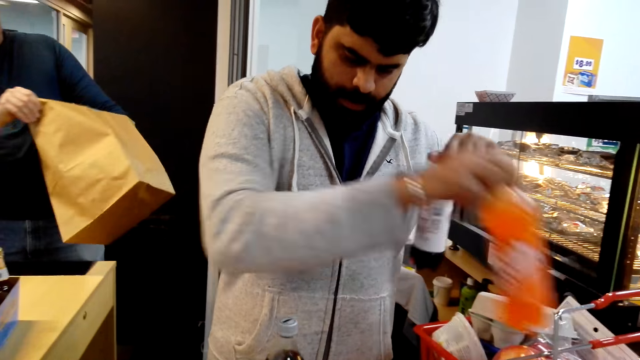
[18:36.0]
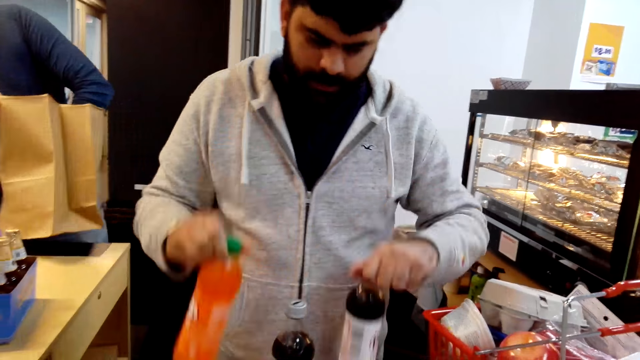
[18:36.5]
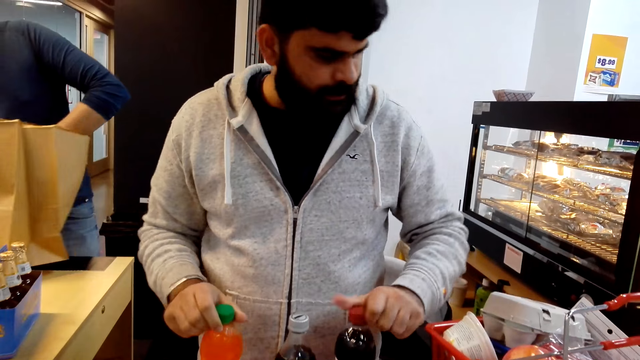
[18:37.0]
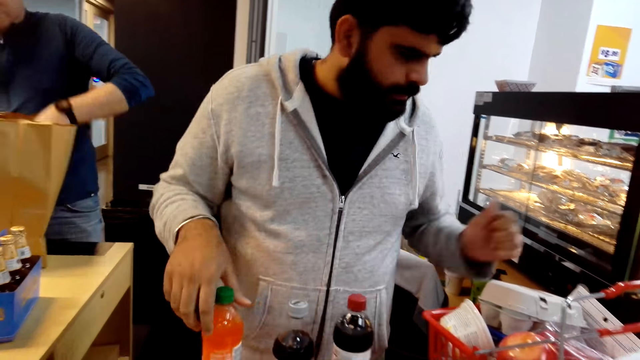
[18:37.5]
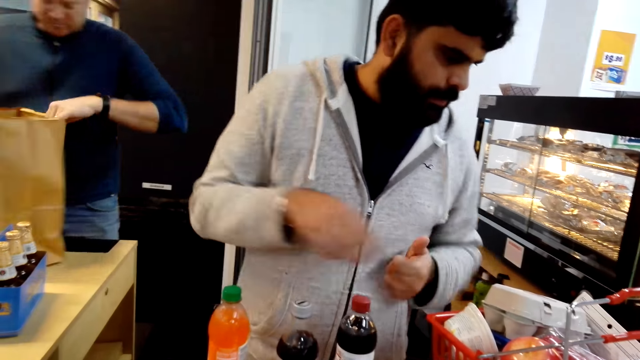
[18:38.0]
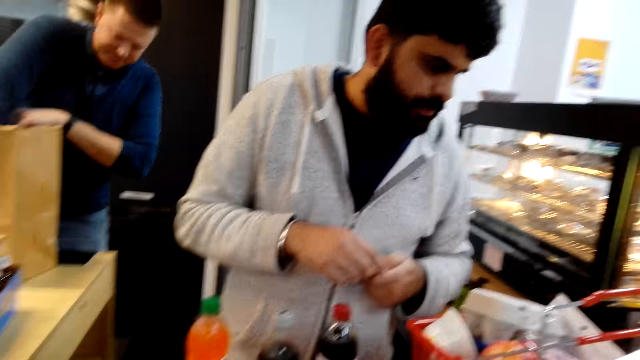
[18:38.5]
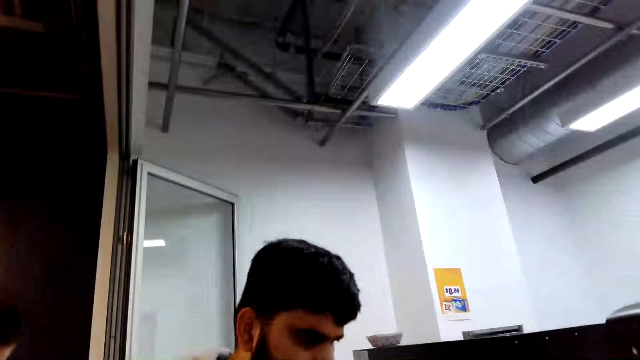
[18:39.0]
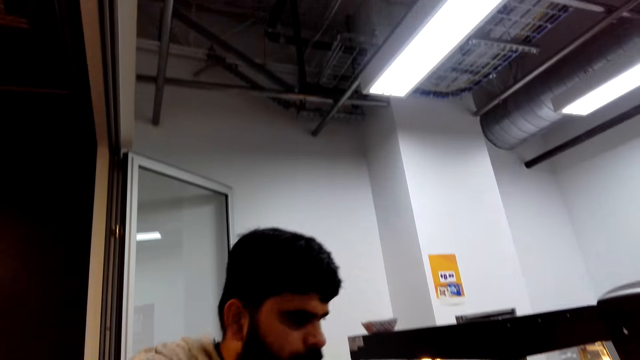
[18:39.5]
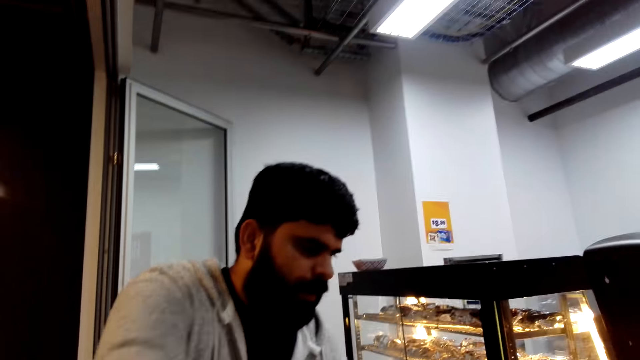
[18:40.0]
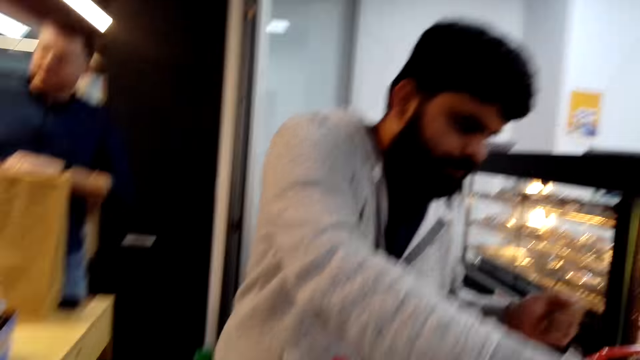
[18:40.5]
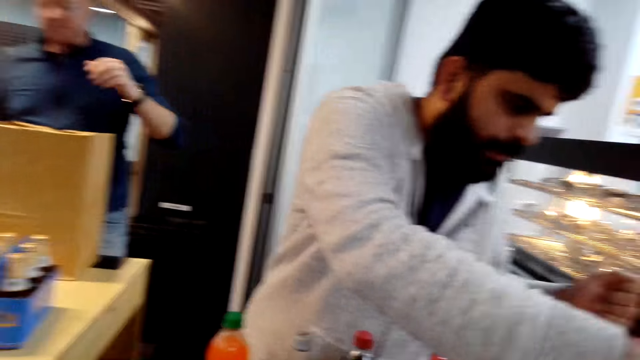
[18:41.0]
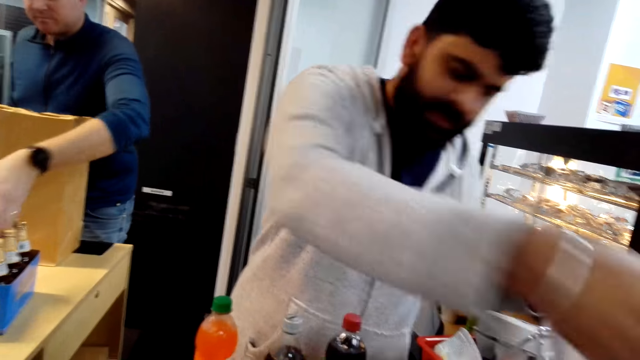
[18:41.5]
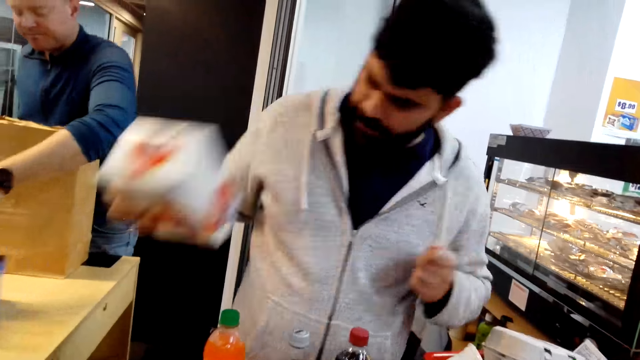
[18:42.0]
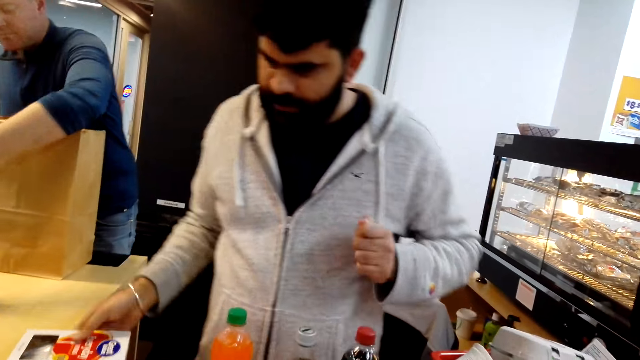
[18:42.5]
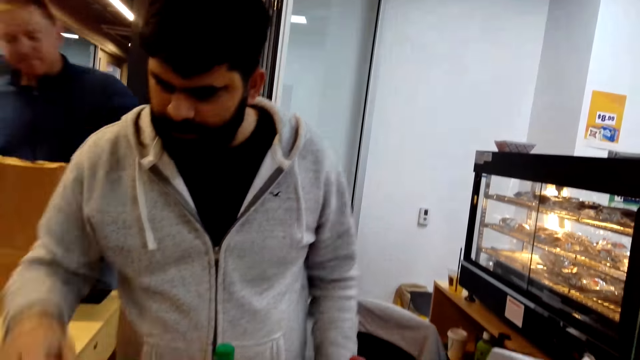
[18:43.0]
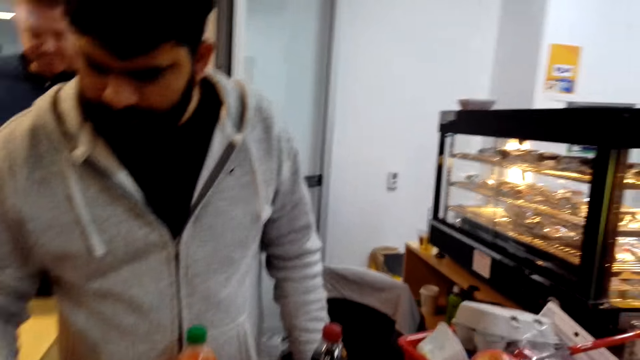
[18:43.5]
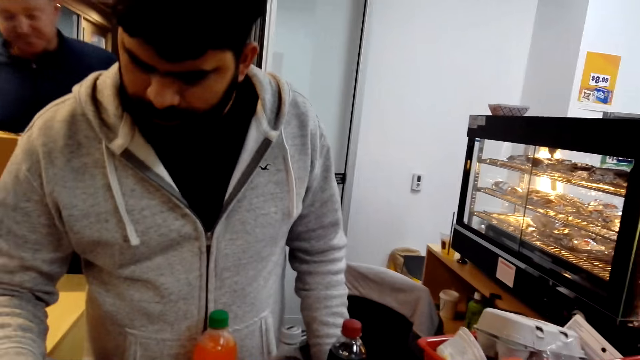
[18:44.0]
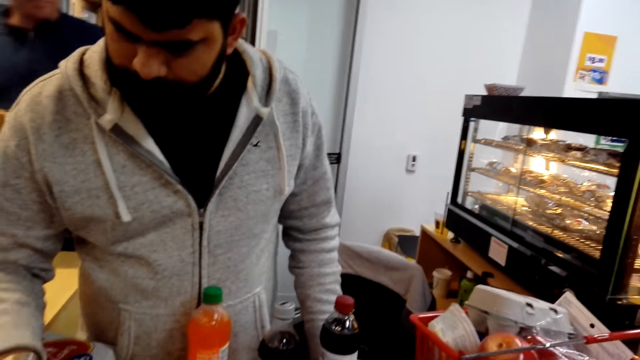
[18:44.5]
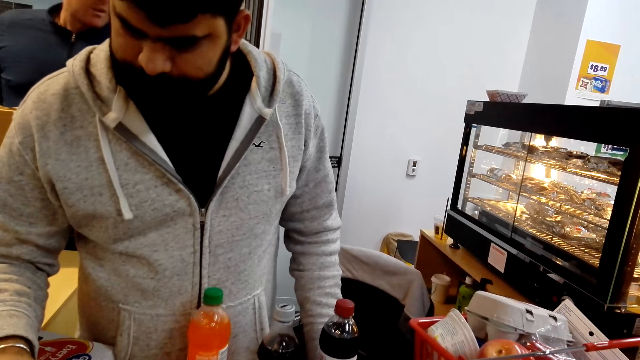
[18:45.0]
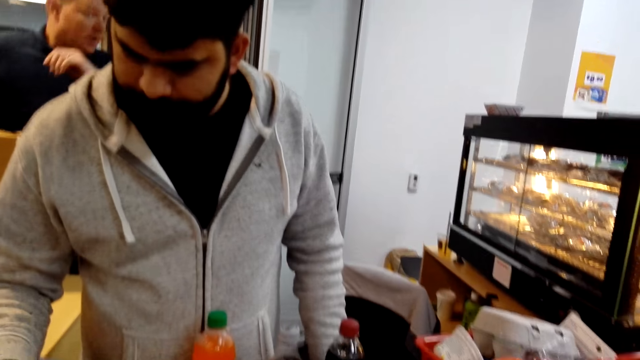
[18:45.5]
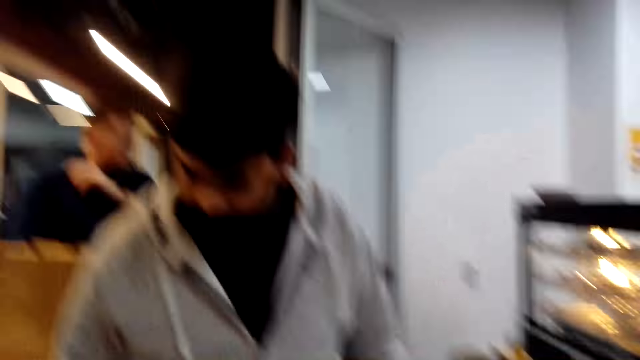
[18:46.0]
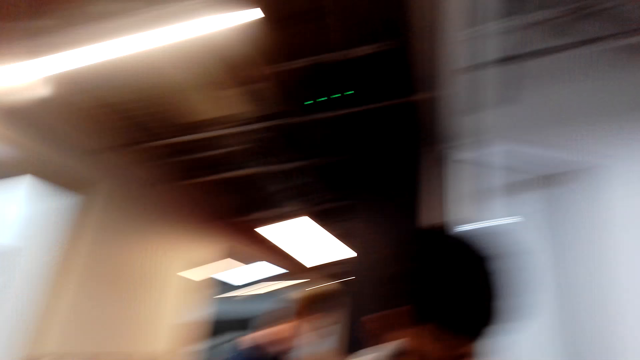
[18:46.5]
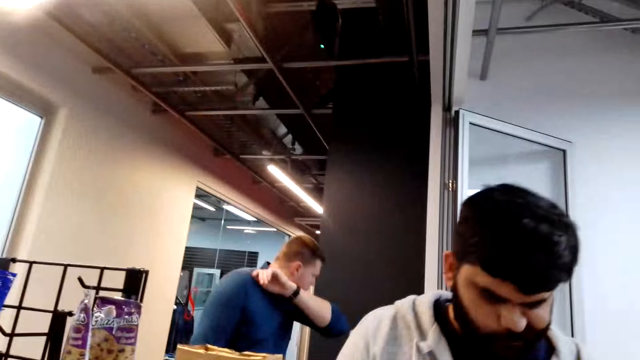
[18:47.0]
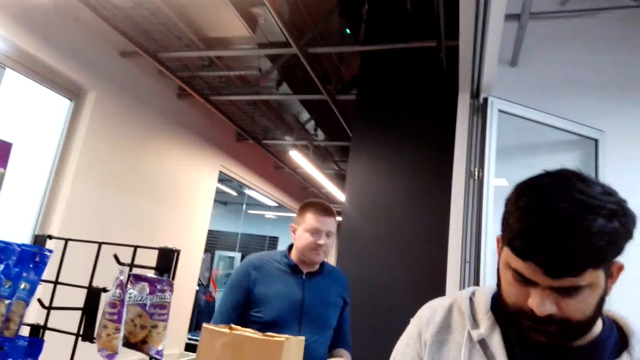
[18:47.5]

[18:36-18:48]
A man moves items in the counter. Another man puts items in a paper bag. The first man moves items in the counter. He interacts with the camera wearer.

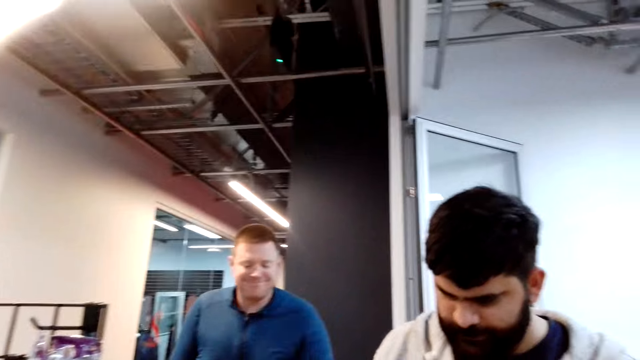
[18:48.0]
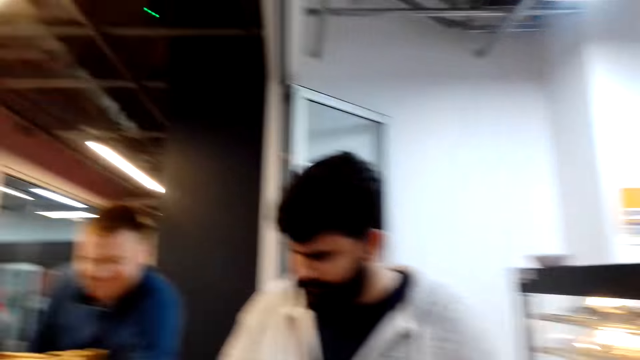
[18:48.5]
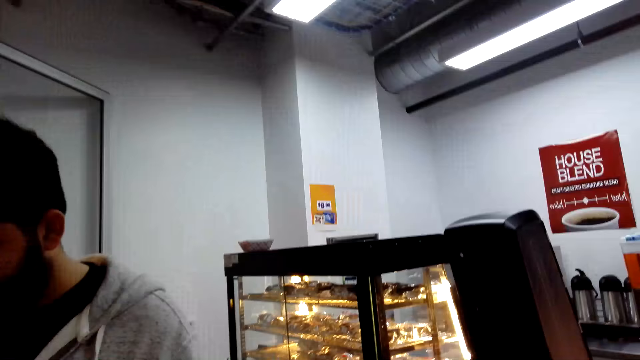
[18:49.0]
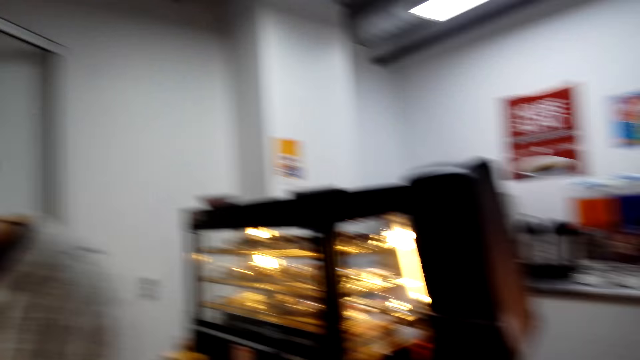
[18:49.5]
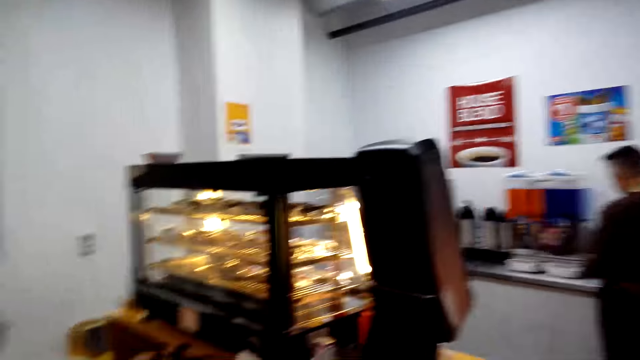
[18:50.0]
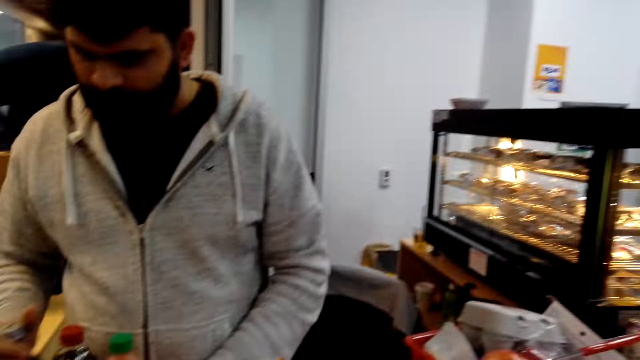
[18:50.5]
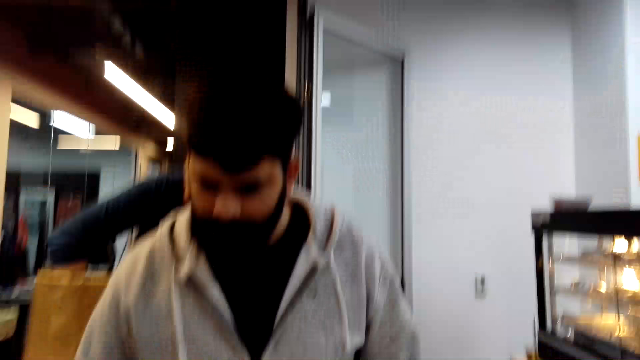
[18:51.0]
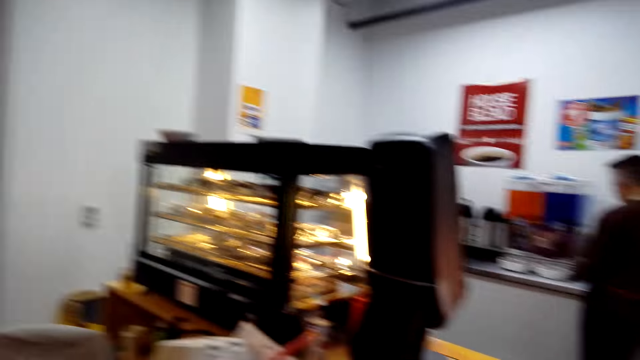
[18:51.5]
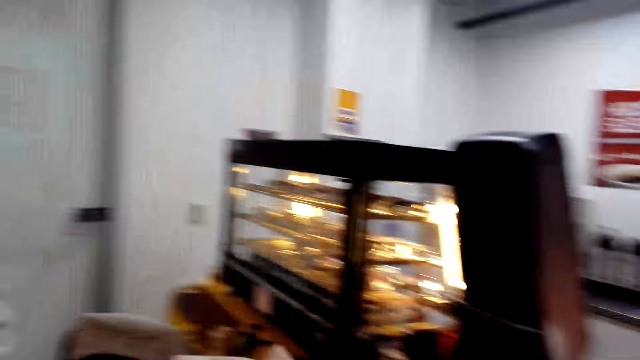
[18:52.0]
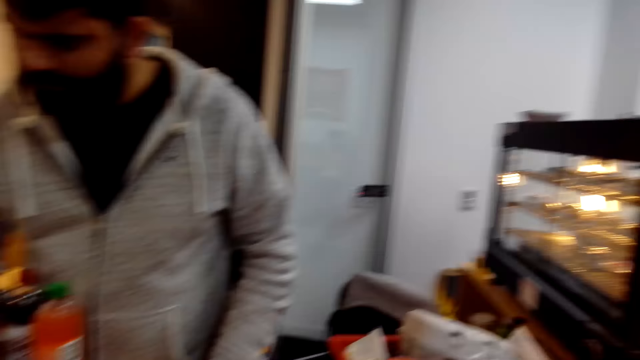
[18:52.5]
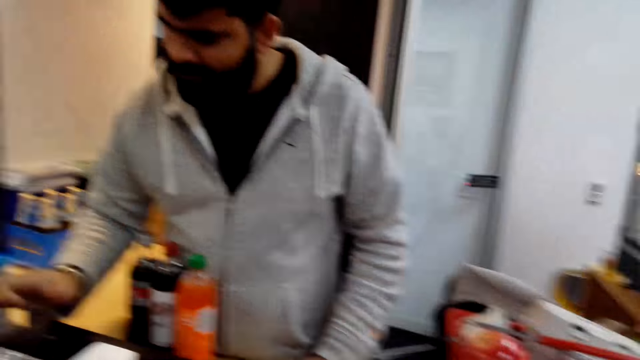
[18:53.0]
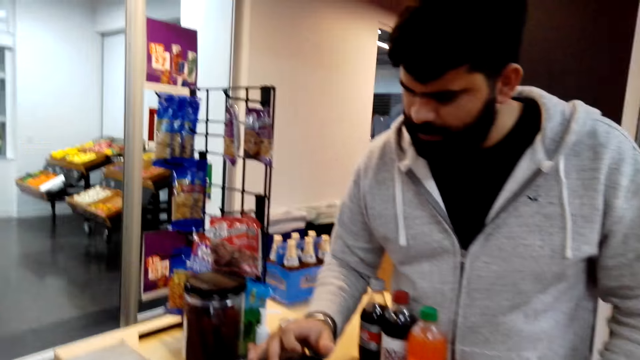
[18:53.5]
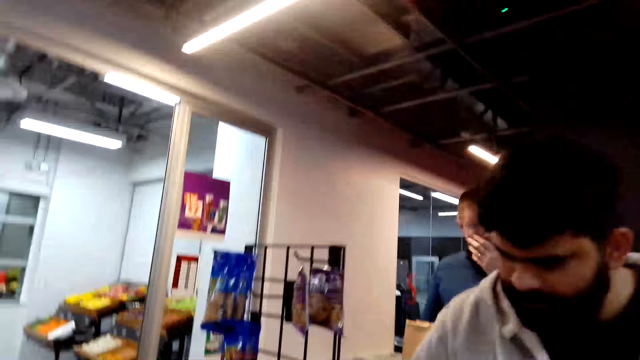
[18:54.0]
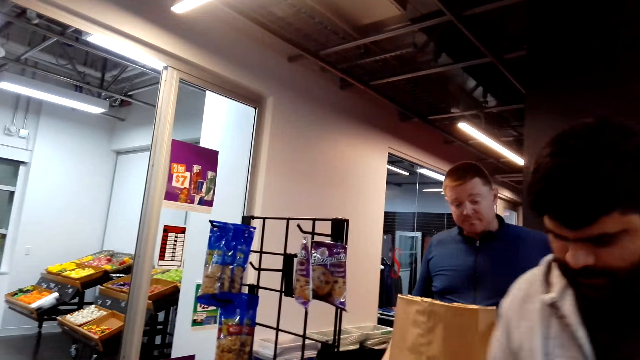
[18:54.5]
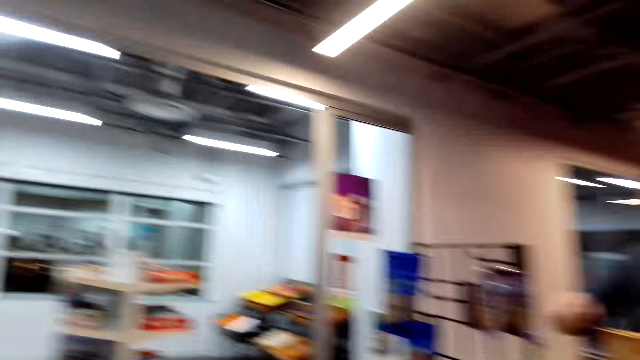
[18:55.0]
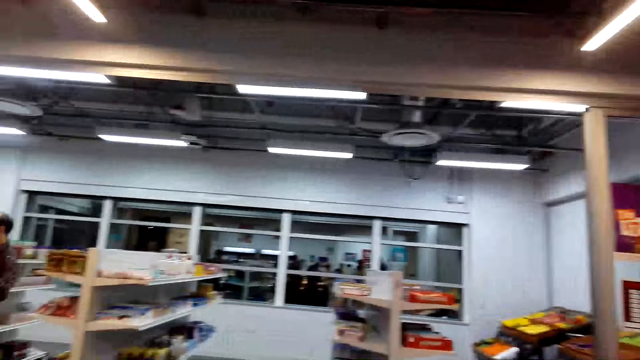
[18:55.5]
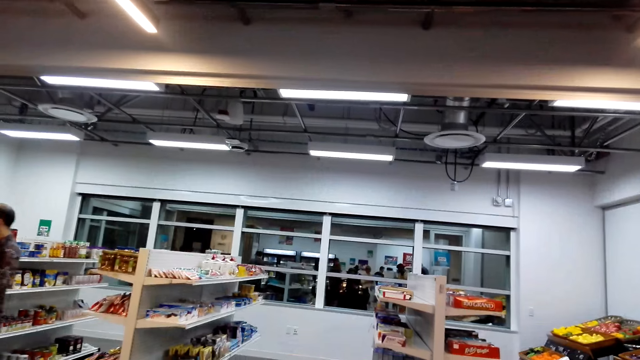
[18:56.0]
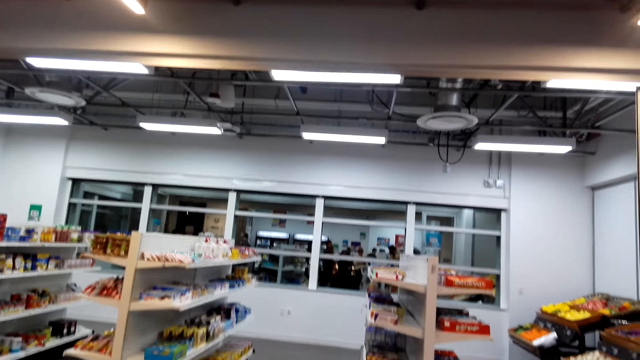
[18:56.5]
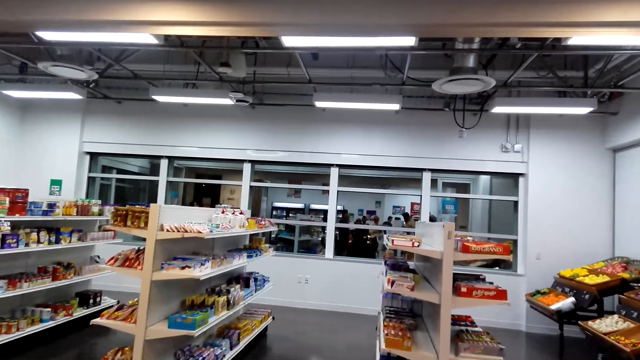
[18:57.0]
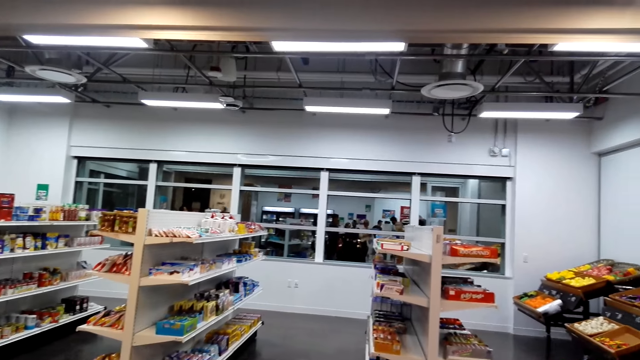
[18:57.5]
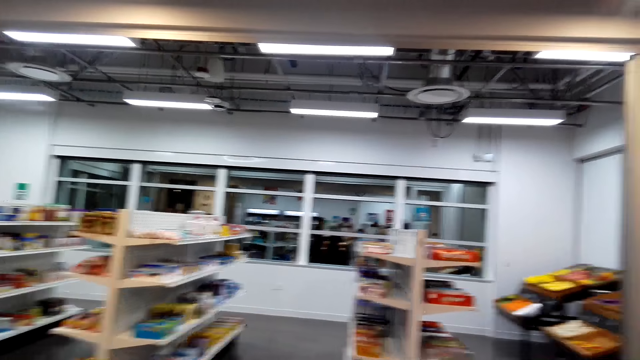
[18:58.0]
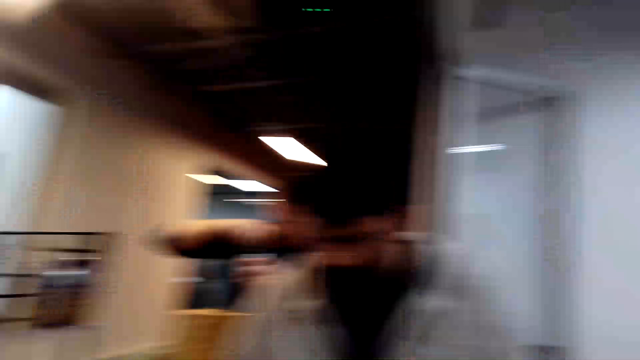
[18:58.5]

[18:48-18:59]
The camera wearer looks around.
